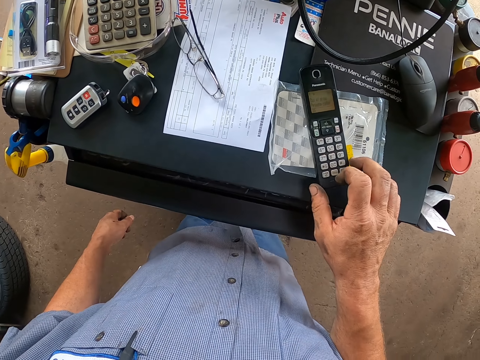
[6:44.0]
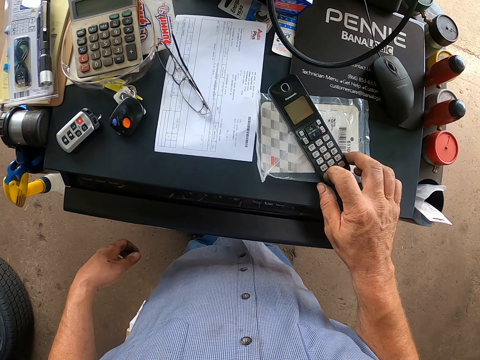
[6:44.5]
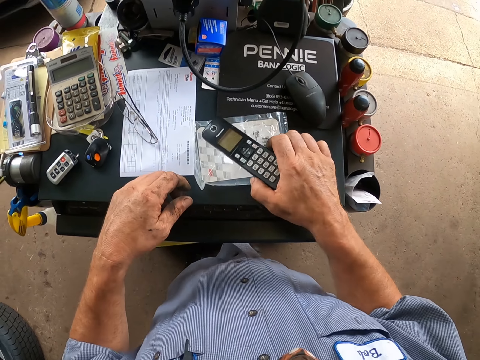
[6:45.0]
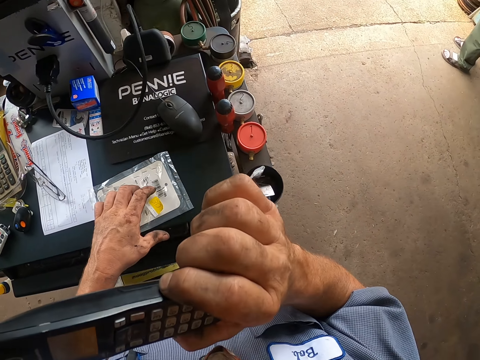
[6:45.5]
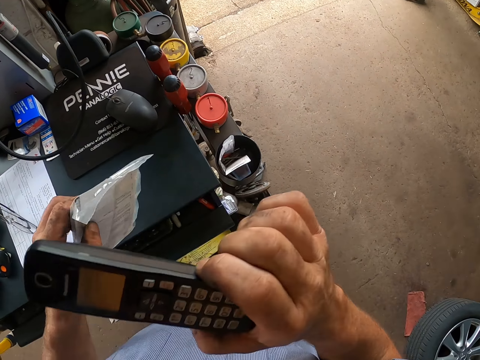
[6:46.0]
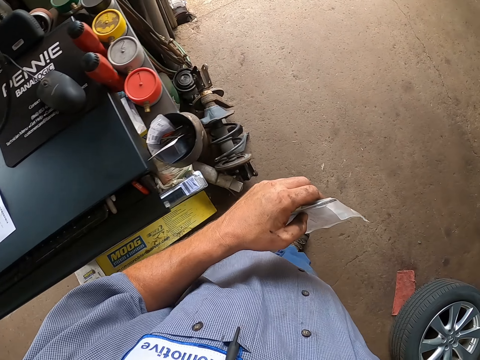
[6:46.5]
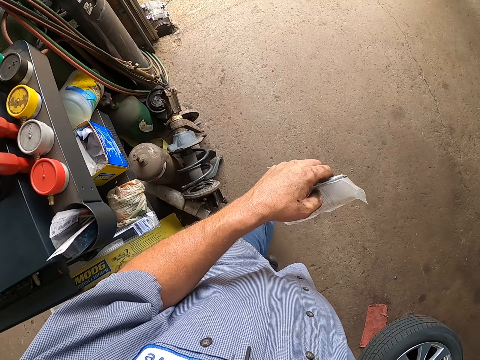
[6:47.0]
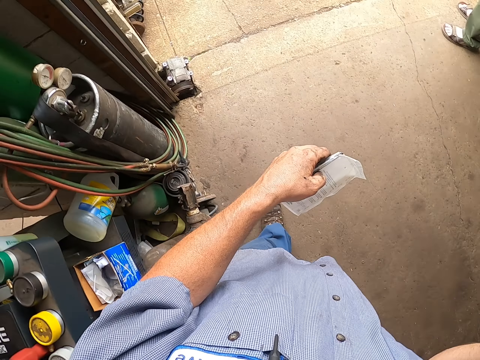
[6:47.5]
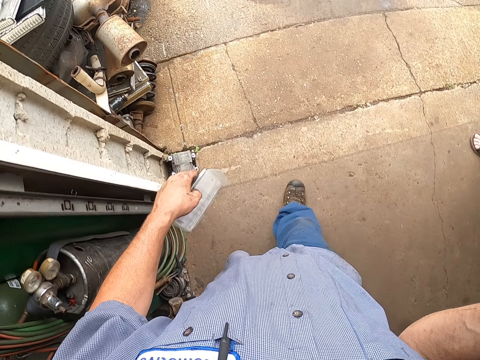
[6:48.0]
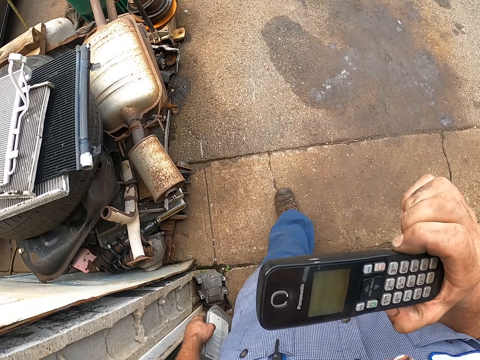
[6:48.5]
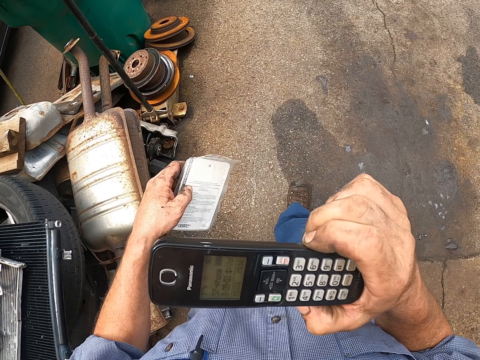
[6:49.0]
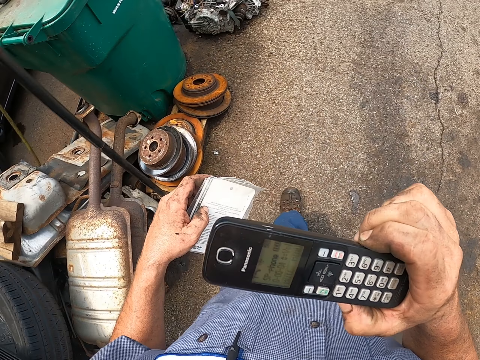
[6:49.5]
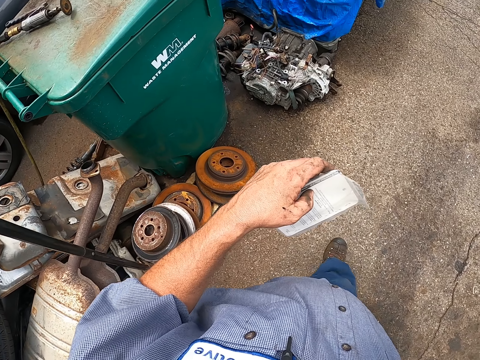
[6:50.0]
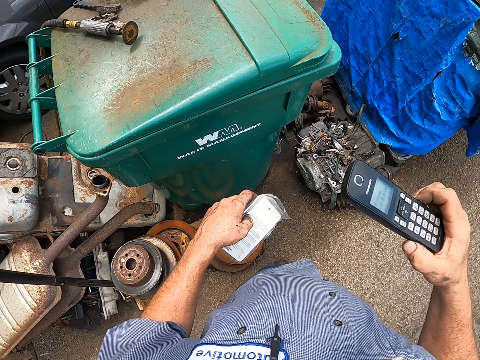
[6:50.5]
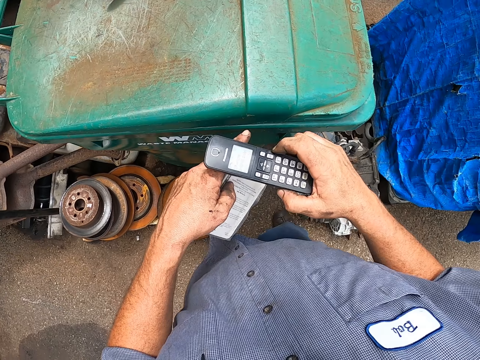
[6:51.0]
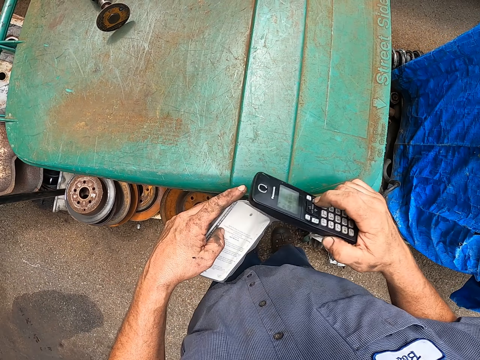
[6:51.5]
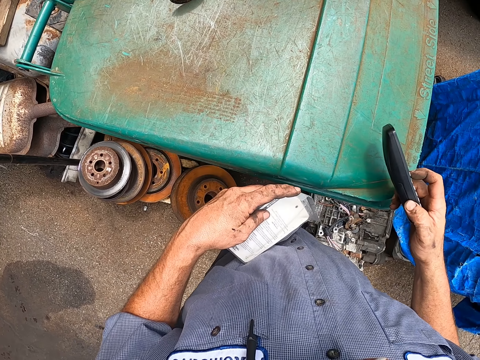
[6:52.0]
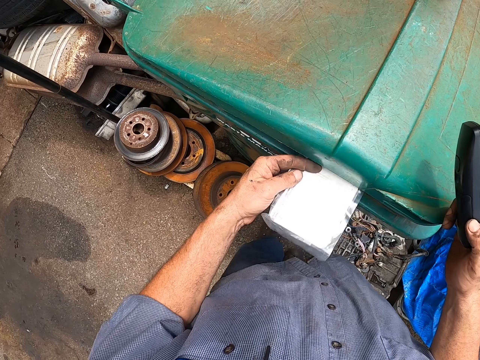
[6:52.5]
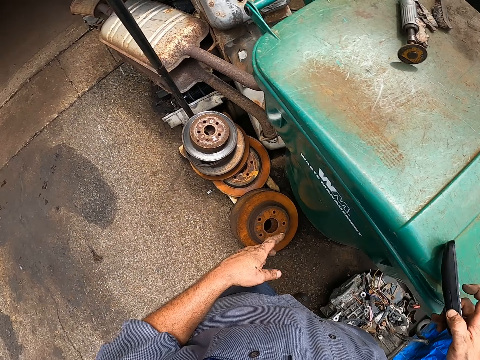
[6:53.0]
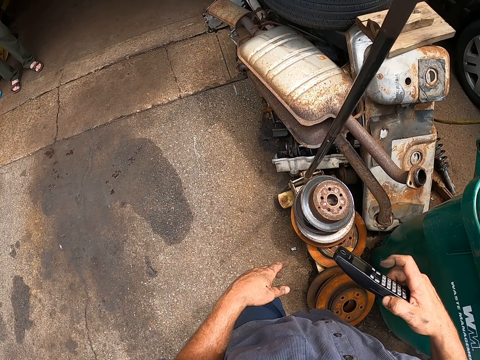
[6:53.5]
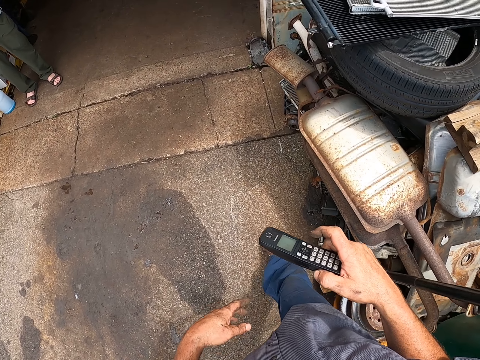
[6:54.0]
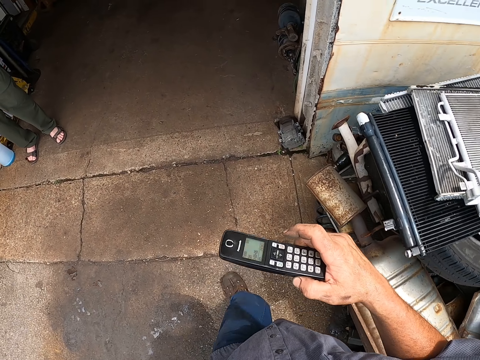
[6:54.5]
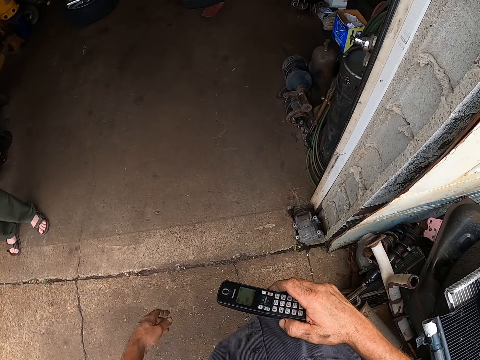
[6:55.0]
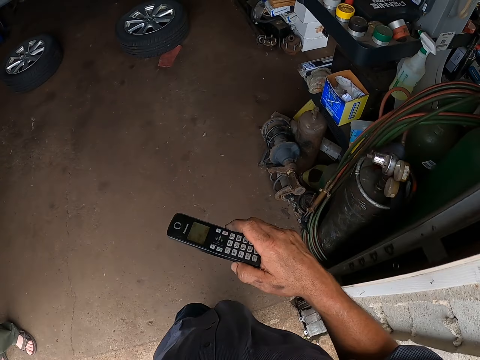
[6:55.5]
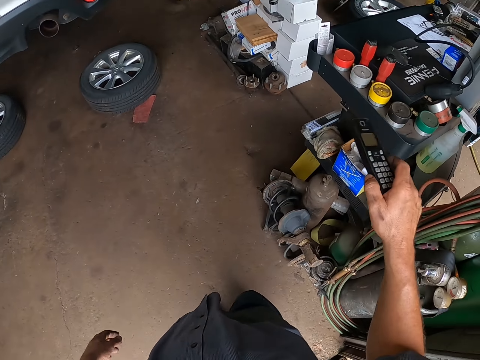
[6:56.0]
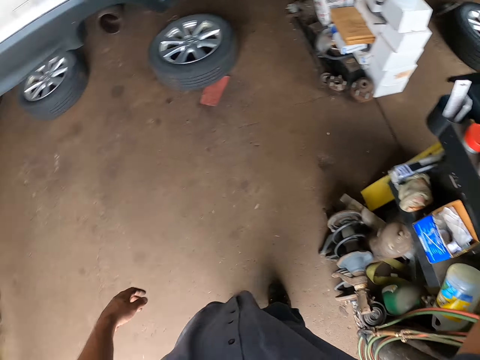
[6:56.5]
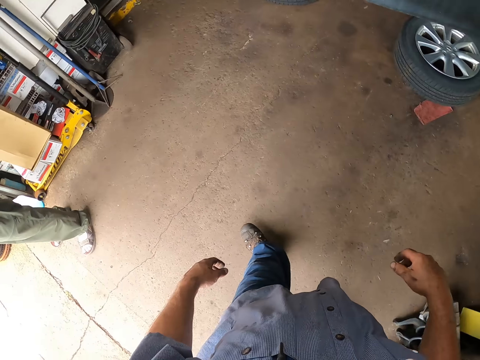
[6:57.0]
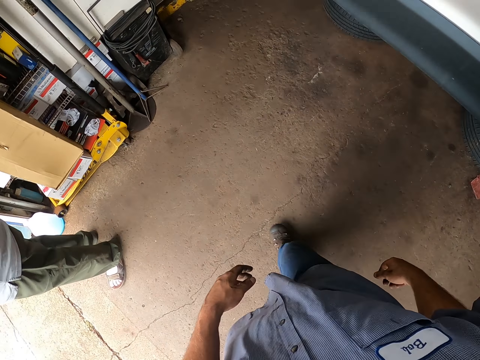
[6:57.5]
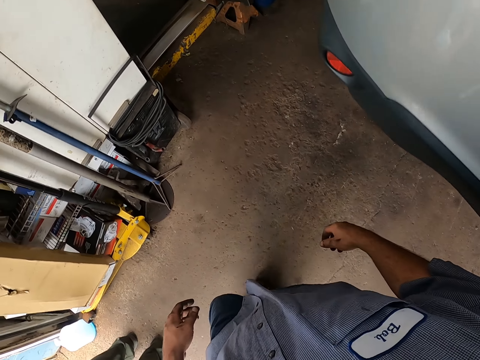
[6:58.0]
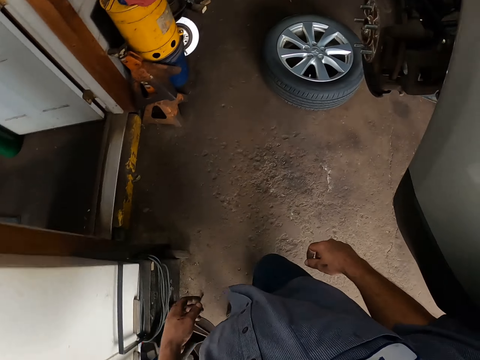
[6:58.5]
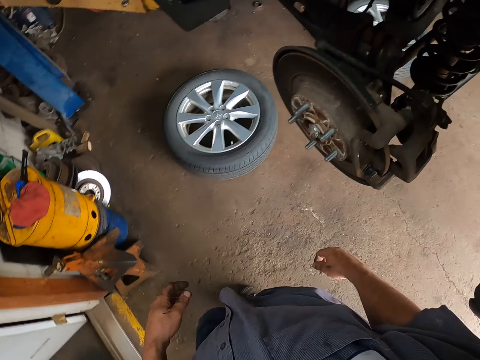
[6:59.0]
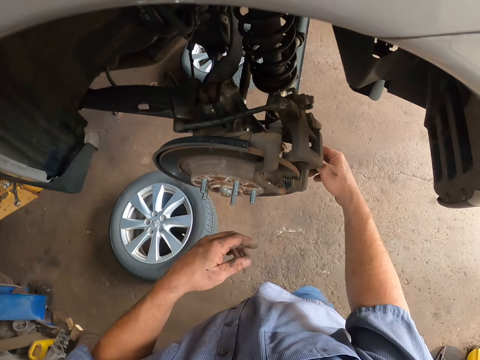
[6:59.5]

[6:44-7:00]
The camera wearer picks up a mobile phone. He picks up a piece of paper with his left hand. He looks at the phone. He opens a dustbin. He throws the paper in the dustbin. He puts the piece of paper in a plastic box. He puts the mobile phone on a shelf.

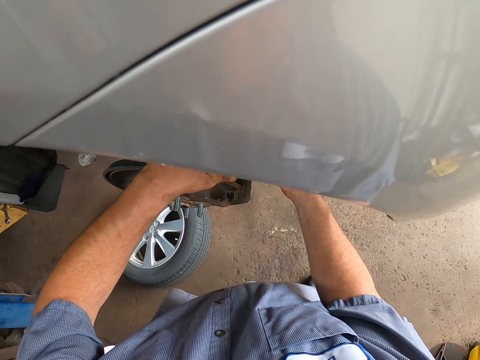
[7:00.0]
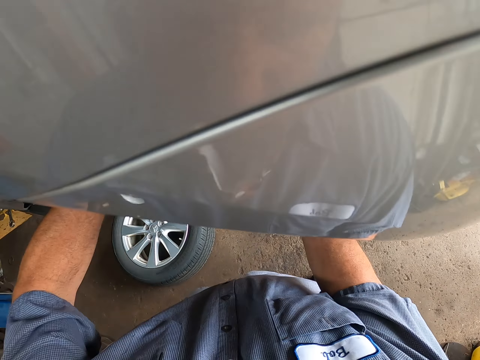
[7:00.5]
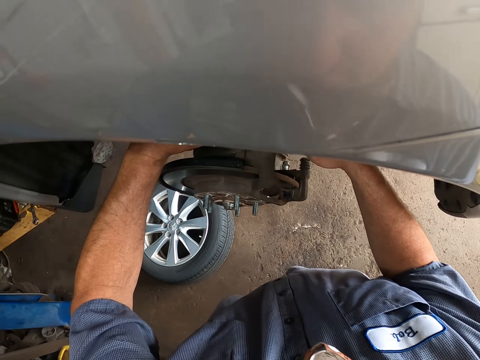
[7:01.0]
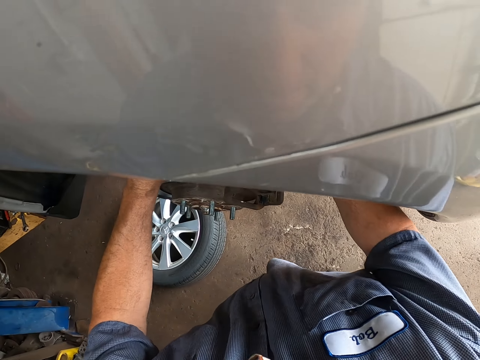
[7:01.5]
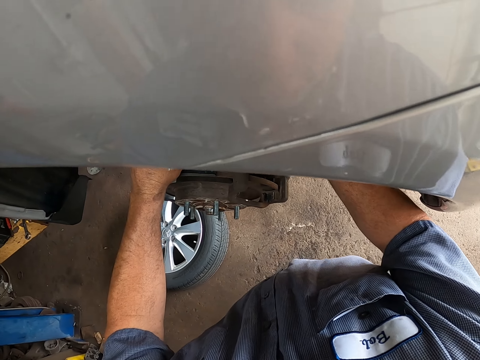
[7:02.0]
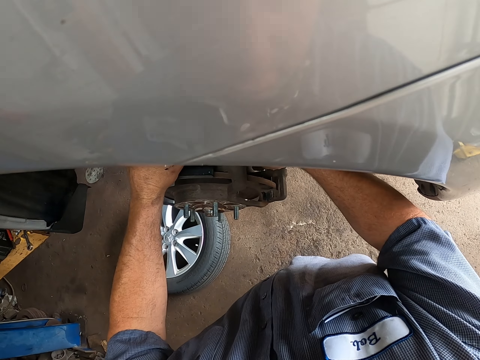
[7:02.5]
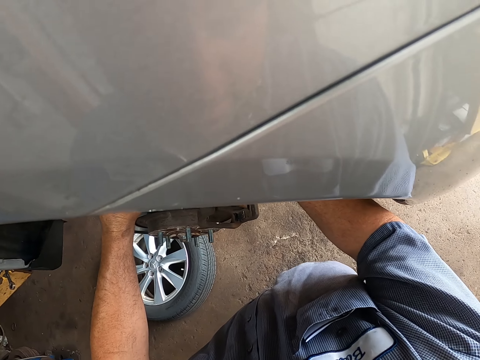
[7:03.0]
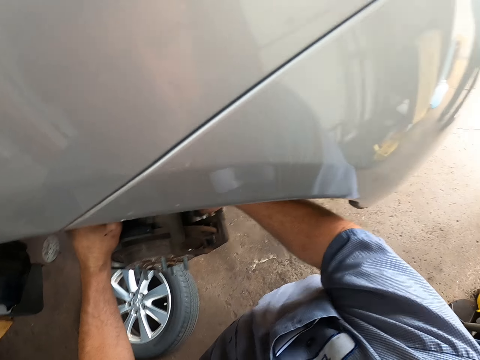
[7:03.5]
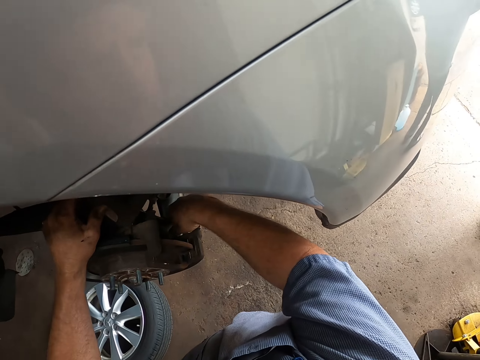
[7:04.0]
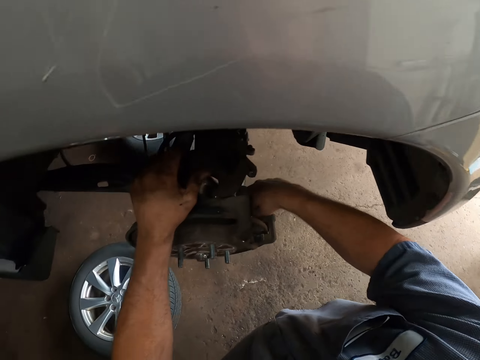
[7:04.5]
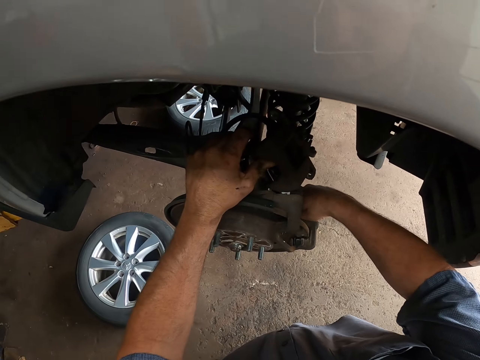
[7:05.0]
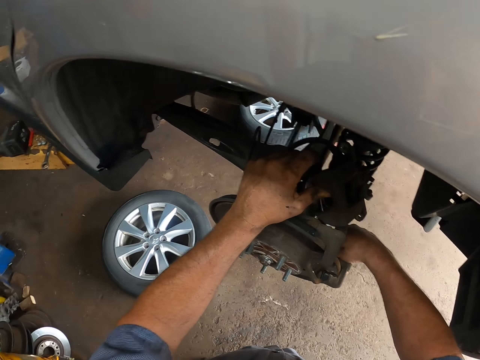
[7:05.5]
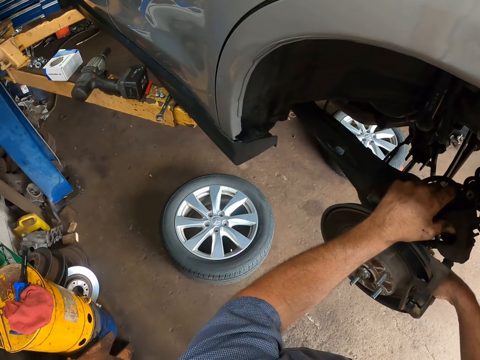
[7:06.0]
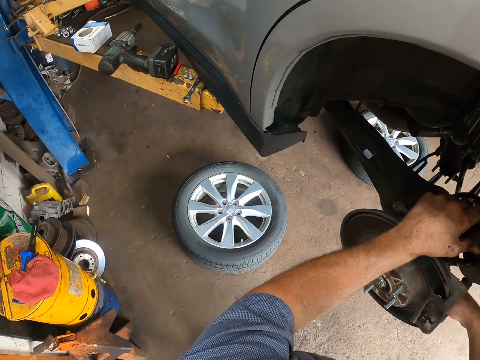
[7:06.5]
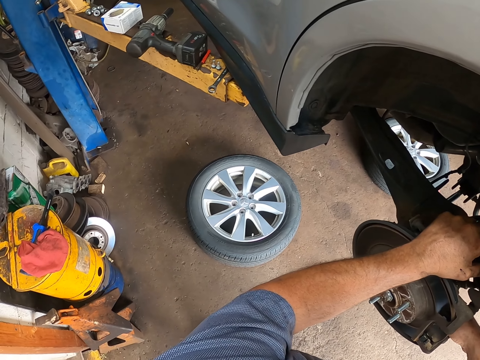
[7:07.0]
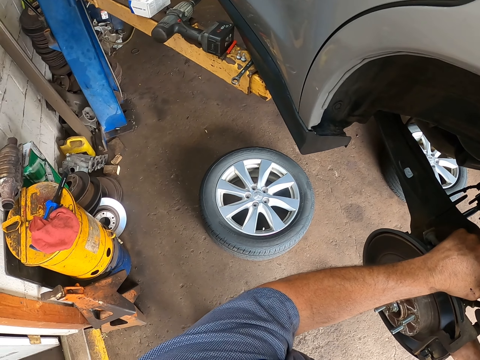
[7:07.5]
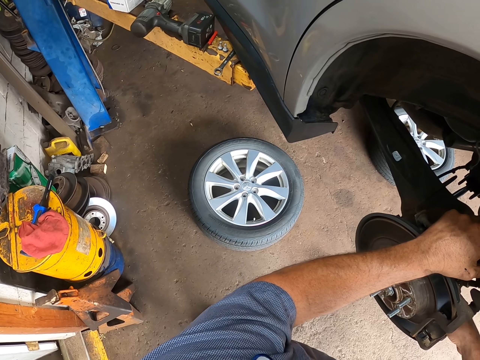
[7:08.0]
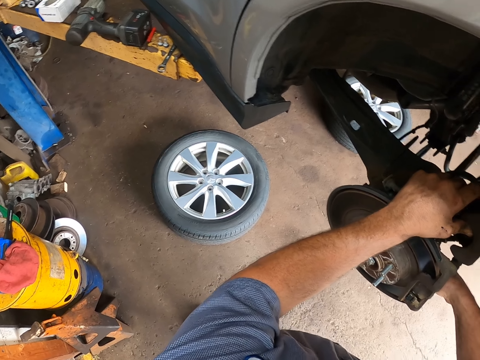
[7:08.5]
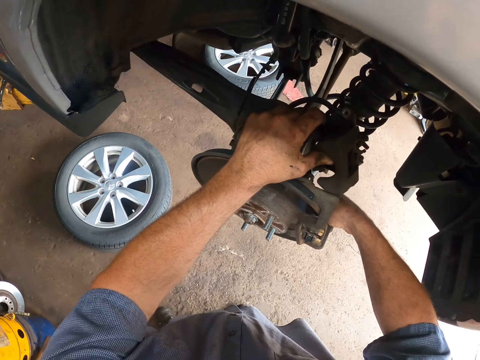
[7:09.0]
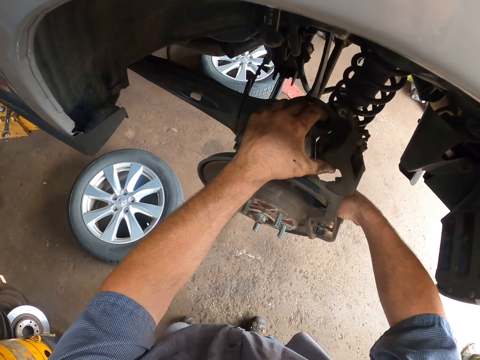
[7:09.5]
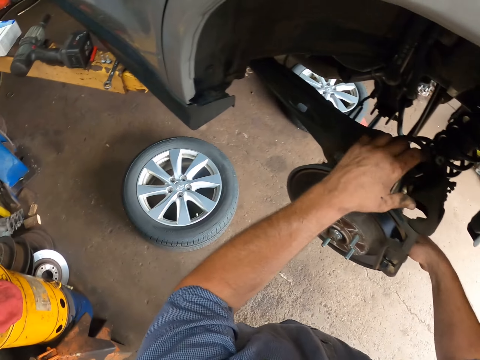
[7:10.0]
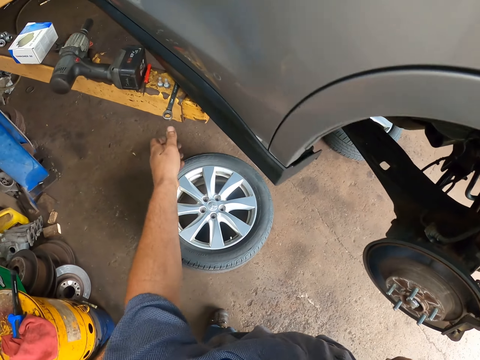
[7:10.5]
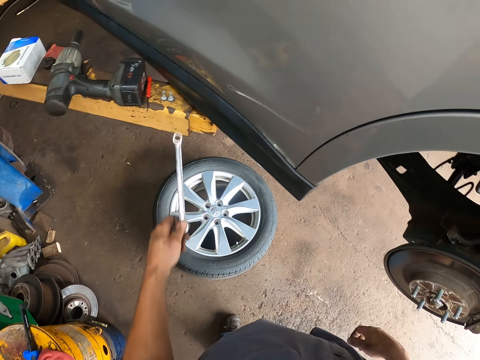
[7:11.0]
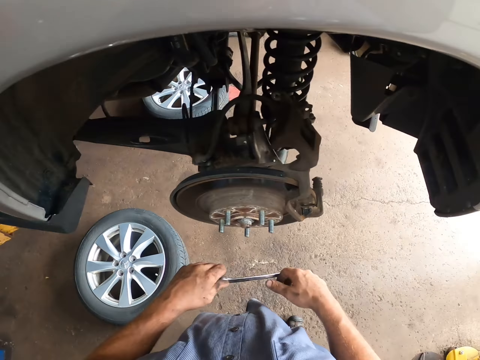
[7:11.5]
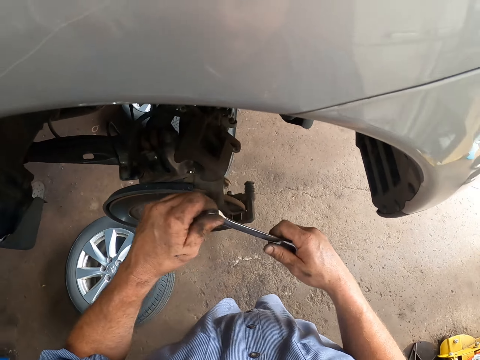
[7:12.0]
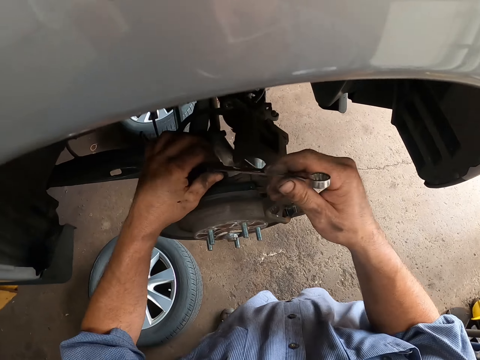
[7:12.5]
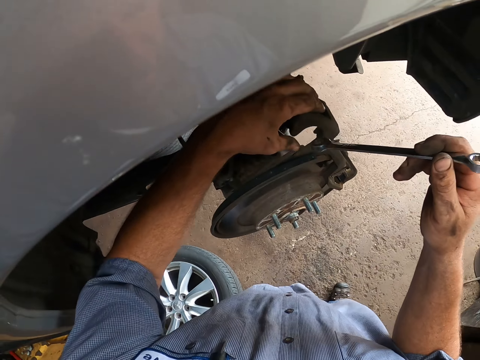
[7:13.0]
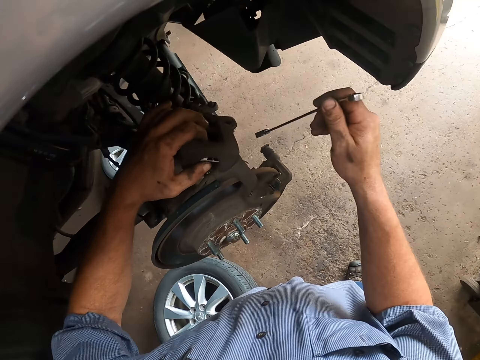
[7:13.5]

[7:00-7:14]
The camera wearer continues fixing the car wheel. He tightens a nut with his hands. He picks up the cone wrench from the crane.
